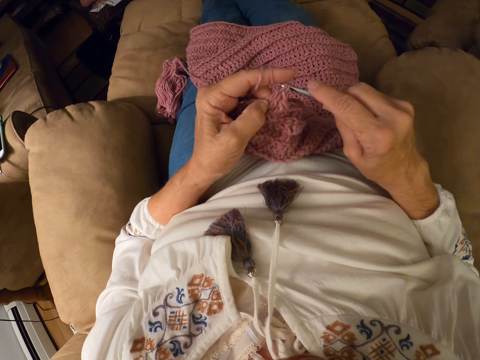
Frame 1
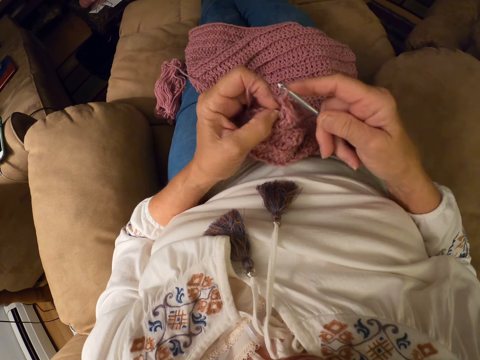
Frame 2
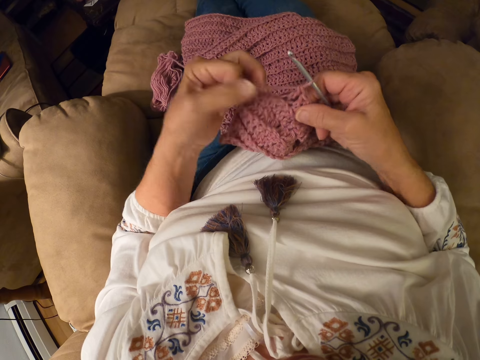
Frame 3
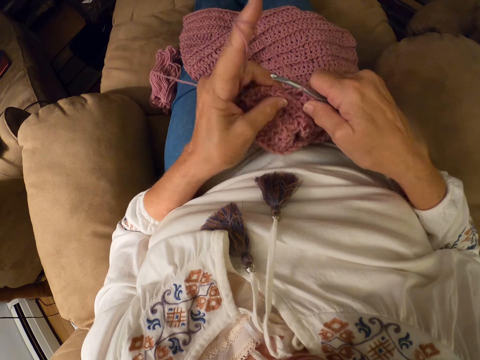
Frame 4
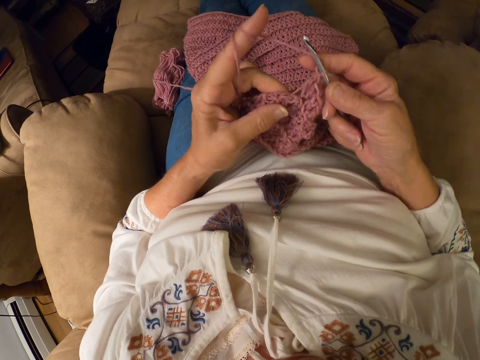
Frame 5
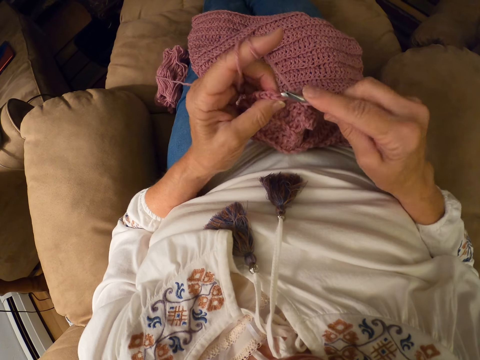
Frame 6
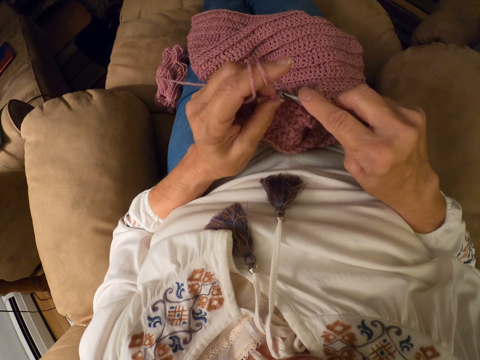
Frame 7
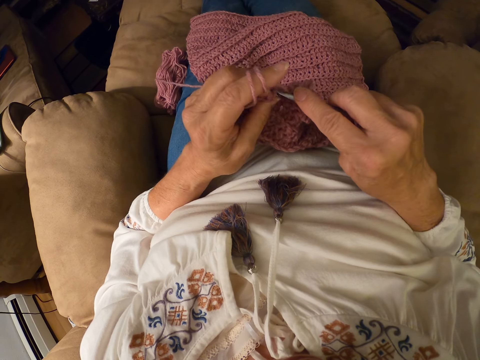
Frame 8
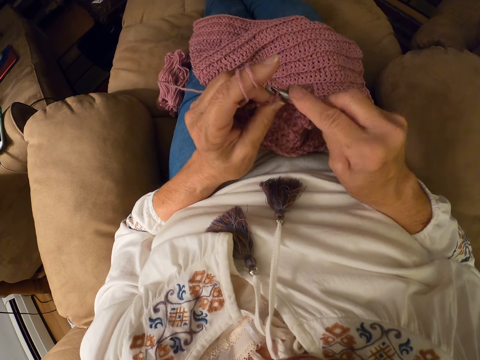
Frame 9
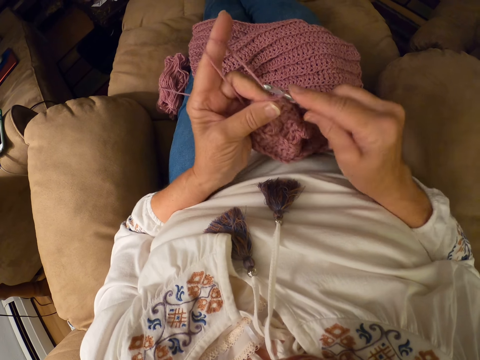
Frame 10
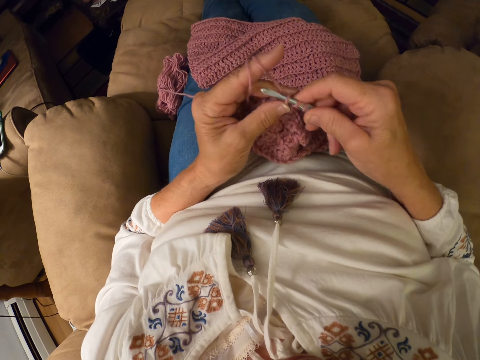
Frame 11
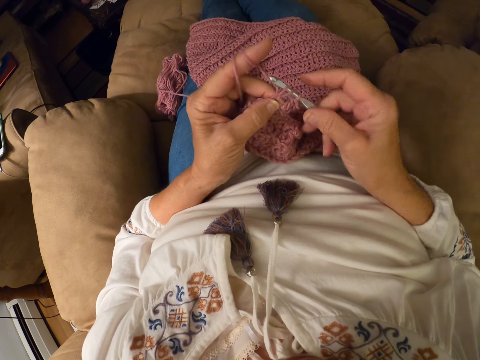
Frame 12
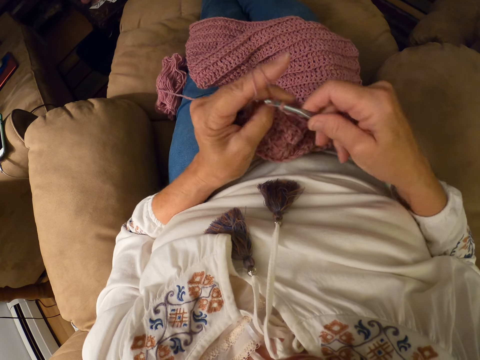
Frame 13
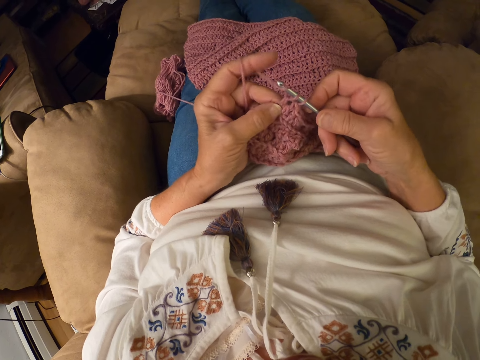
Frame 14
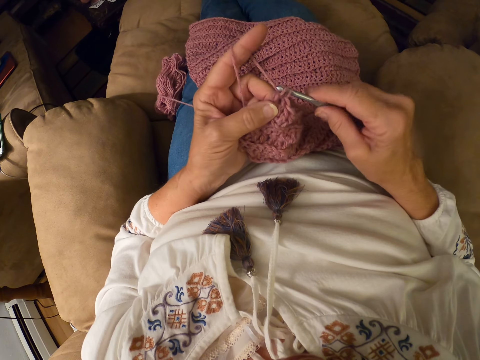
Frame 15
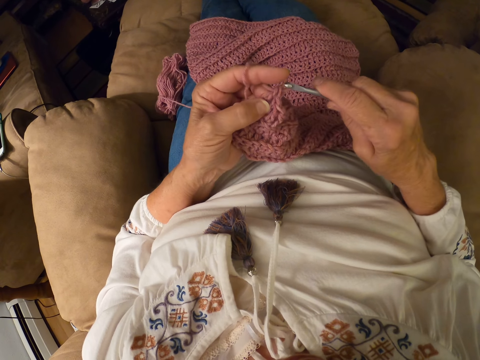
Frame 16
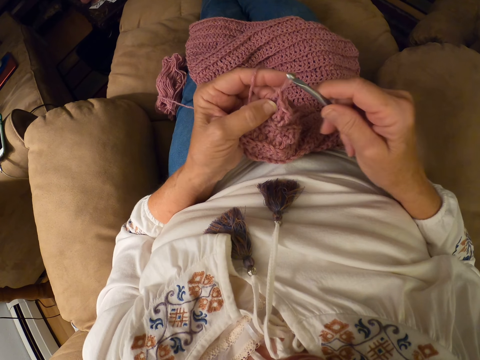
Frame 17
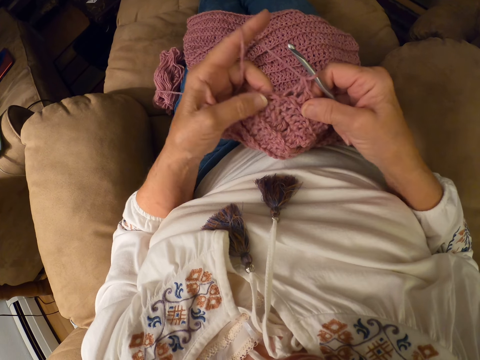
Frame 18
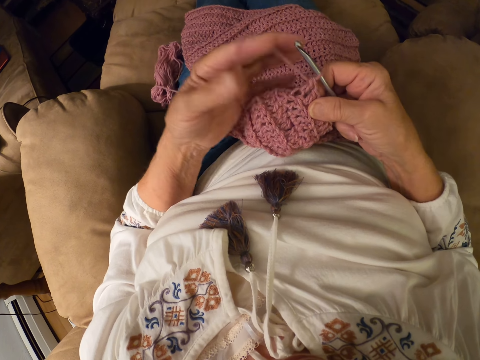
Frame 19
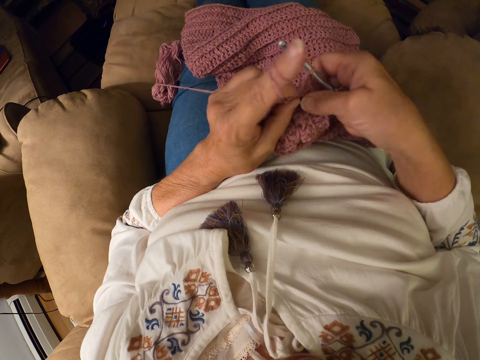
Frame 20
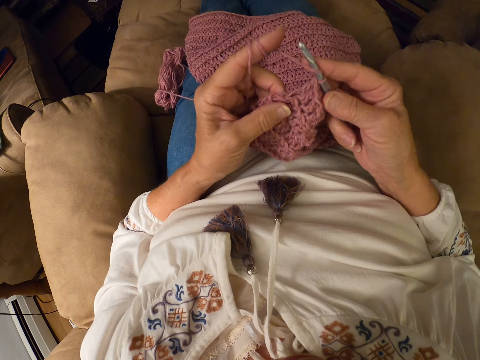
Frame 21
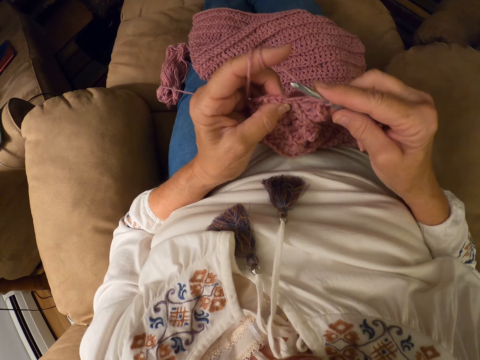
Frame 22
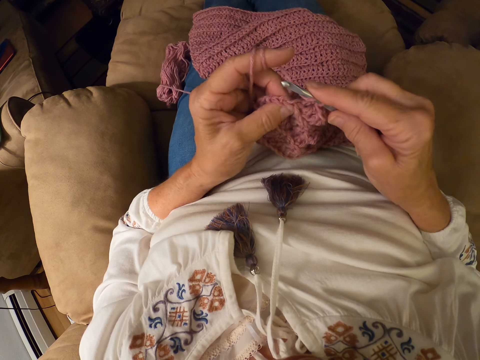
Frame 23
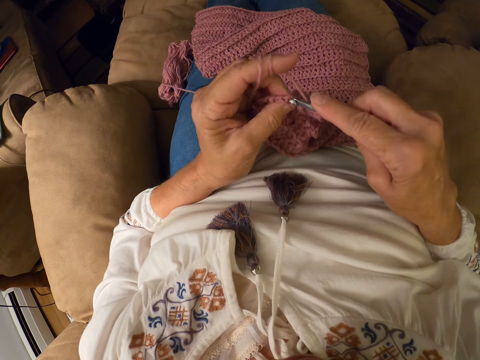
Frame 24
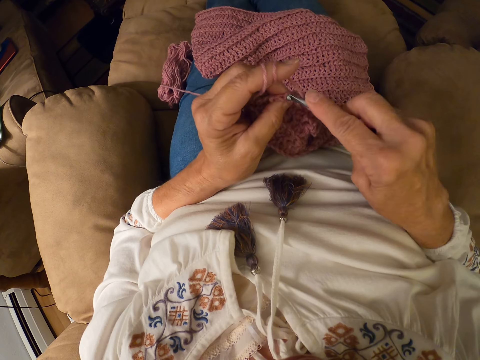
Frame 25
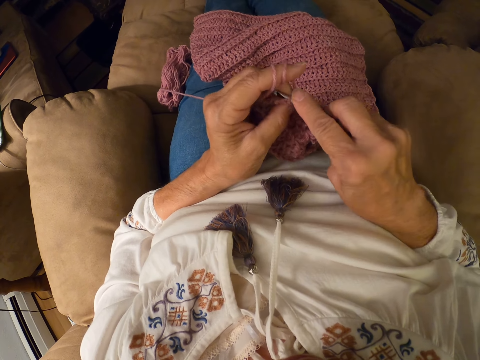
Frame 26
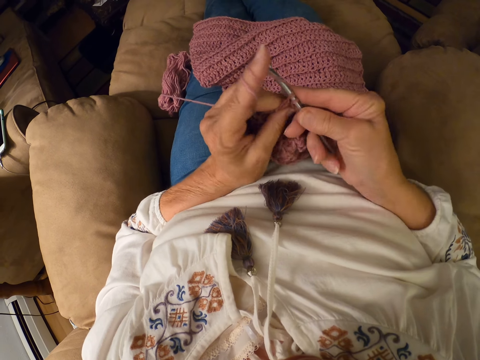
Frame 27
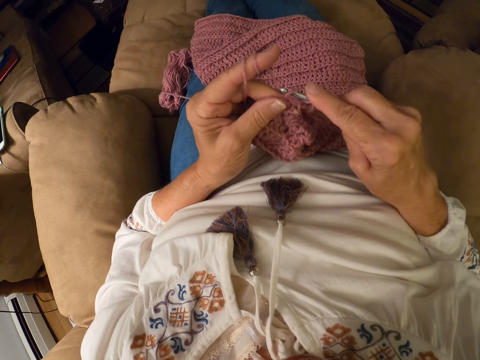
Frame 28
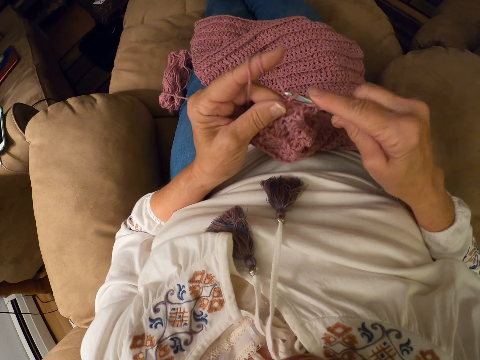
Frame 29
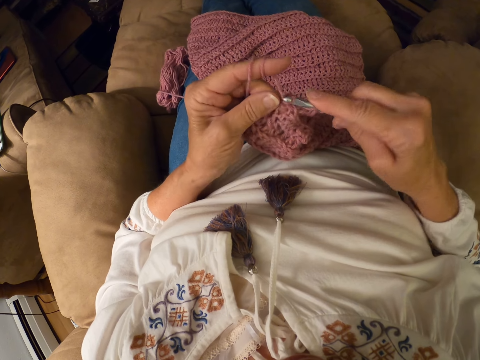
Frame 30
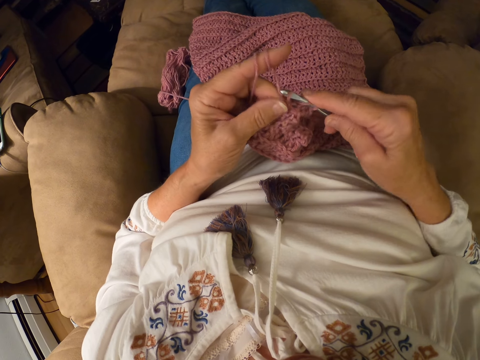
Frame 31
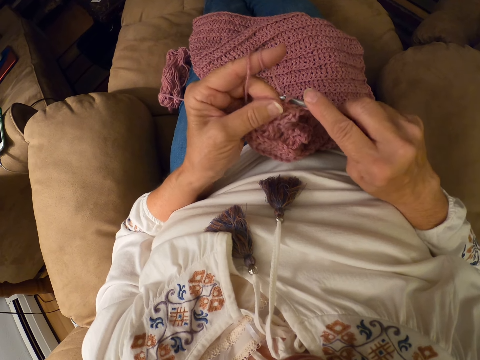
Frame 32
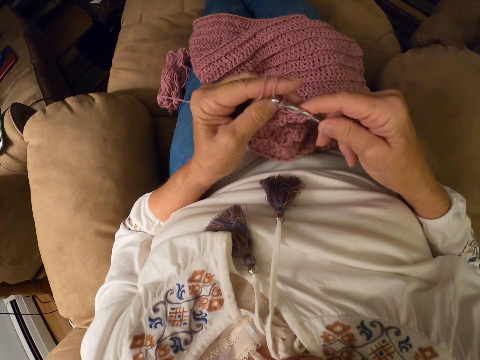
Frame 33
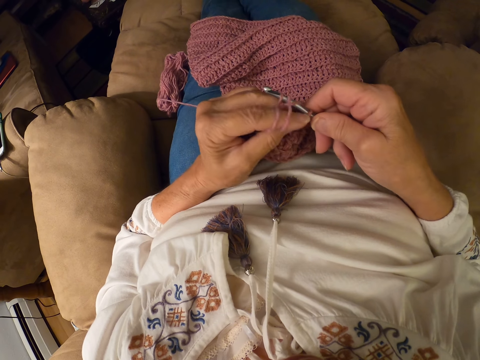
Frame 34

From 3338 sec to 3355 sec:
The camera wearer winds the yarn on her left index finger. She crochets the yarn with the crochet hook. She winds the yarn on her left index finger. She crochets the yarn with the crochet hook.

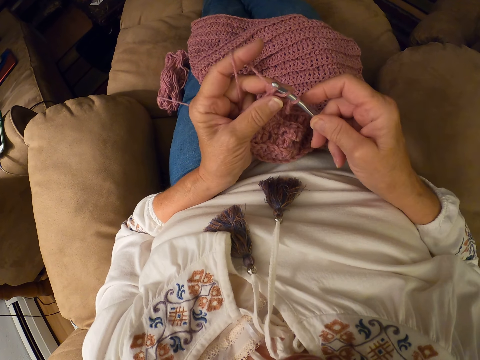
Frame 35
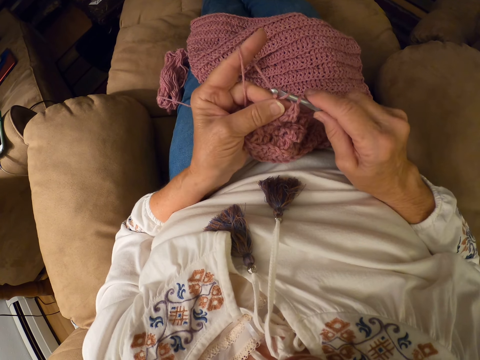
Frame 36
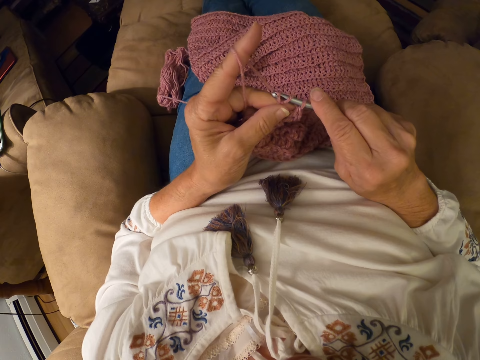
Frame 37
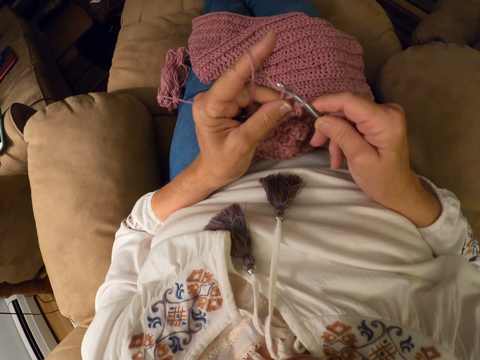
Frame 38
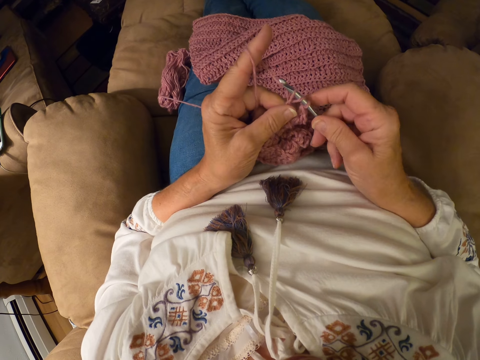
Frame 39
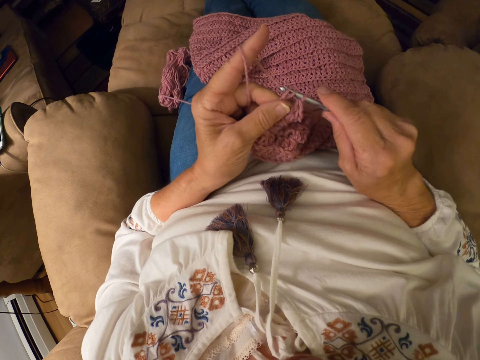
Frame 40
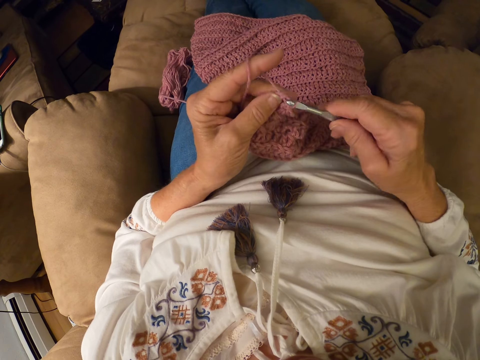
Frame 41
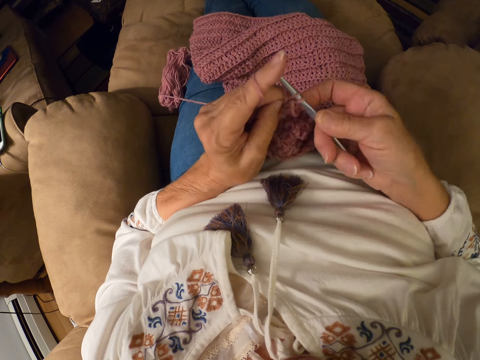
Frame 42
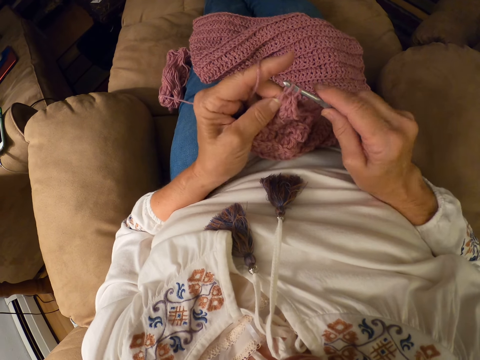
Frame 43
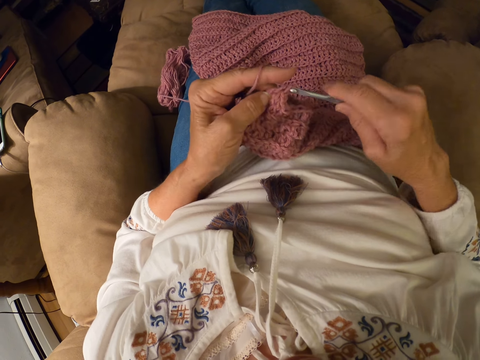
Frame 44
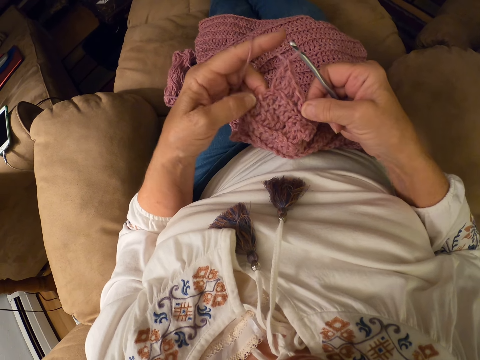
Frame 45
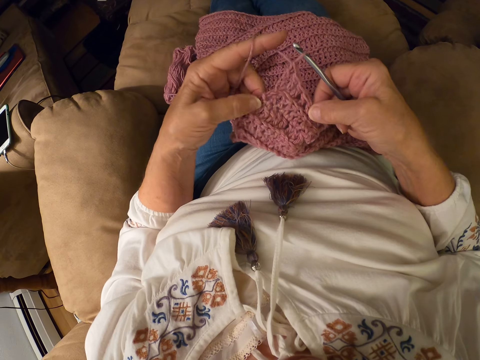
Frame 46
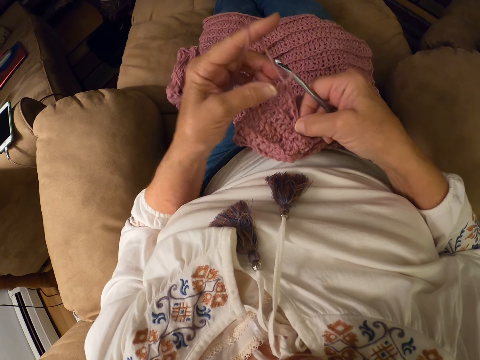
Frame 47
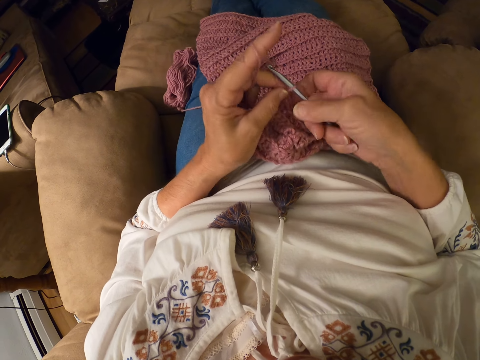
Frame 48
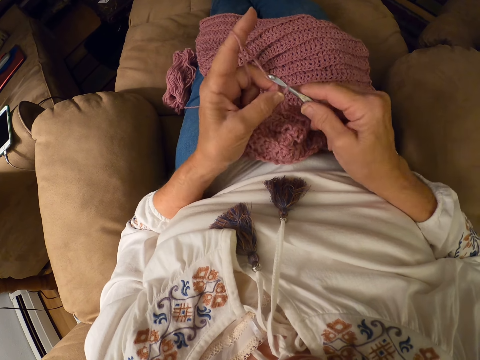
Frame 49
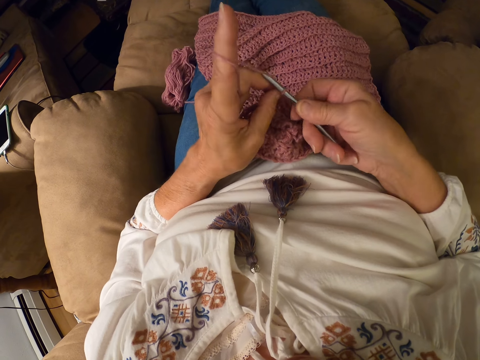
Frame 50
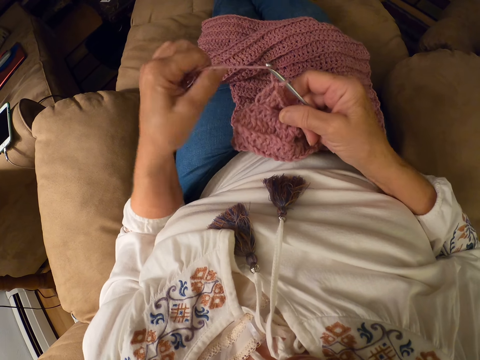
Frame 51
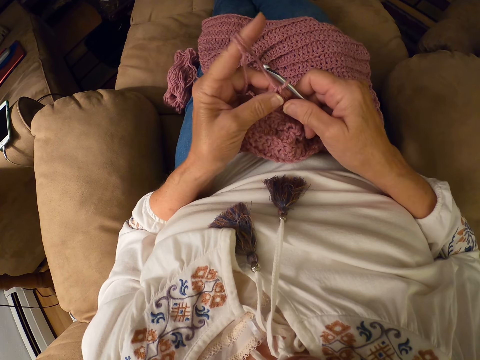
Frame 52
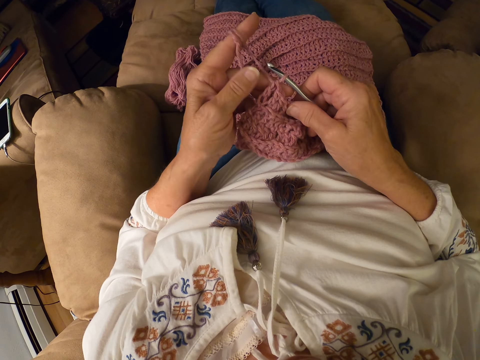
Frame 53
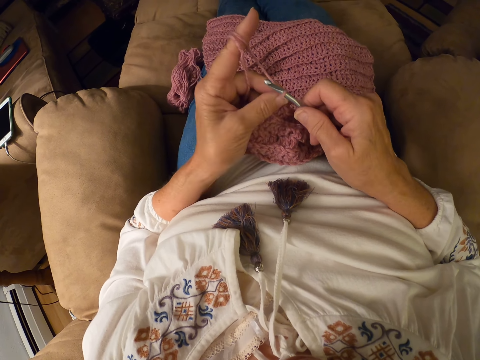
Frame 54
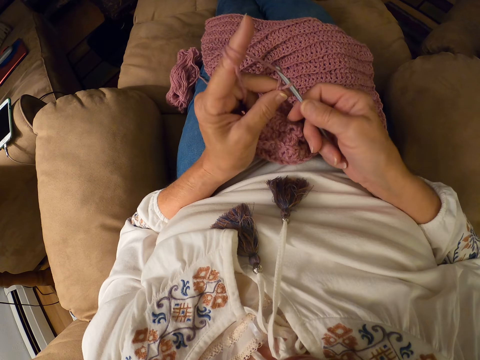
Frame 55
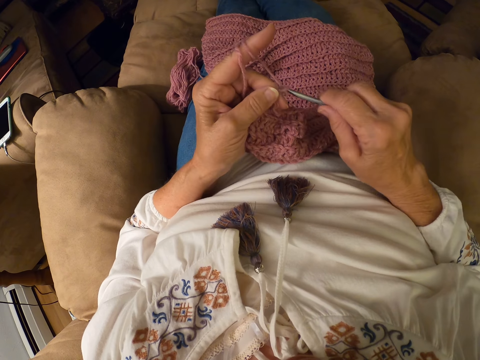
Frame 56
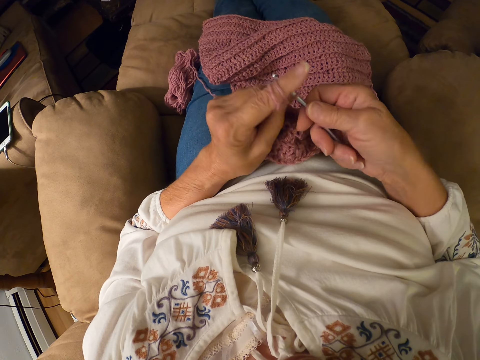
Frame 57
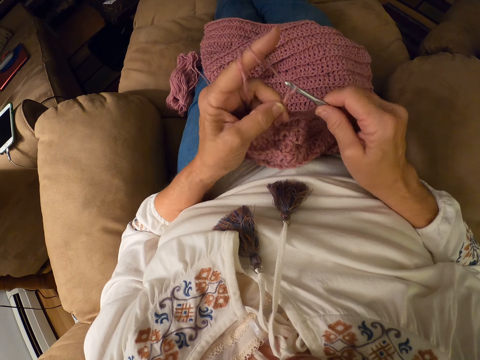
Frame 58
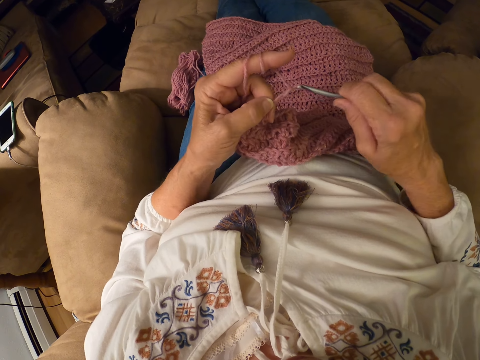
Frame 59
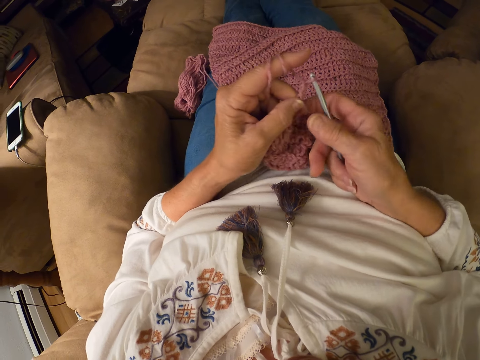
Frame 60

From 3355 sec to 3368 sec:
The camera wearer winds the yarn on her left index finger. She crochets the yarn with the crochet hook.
